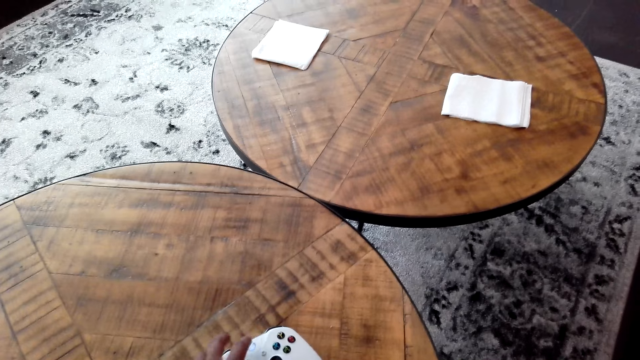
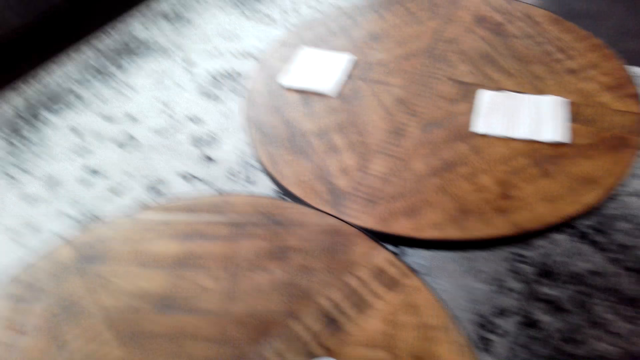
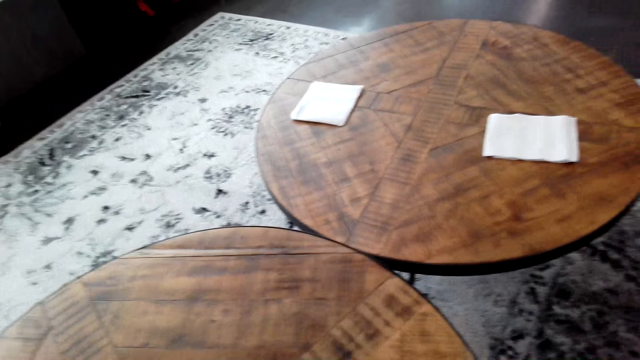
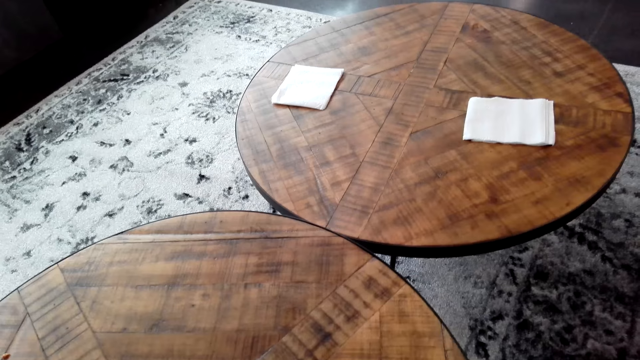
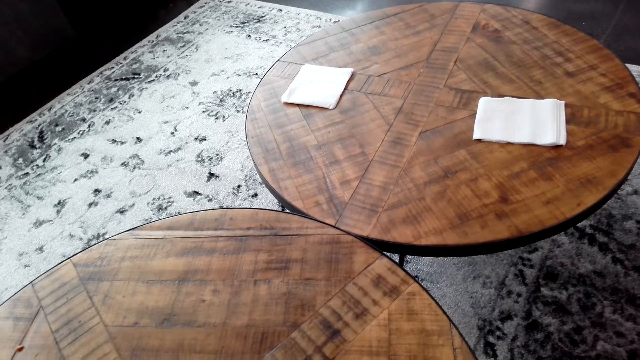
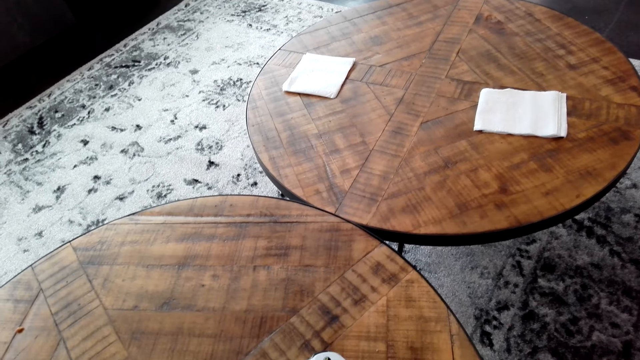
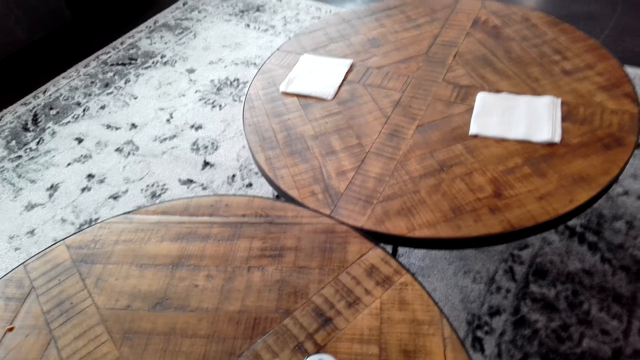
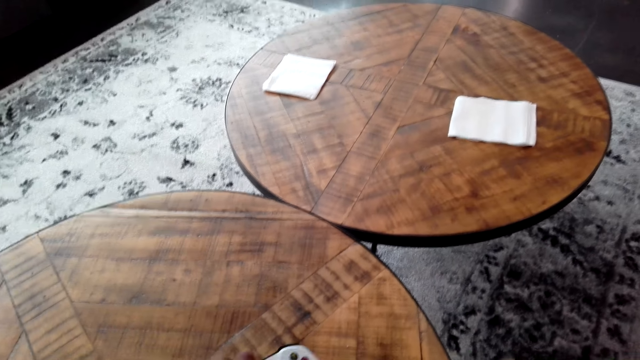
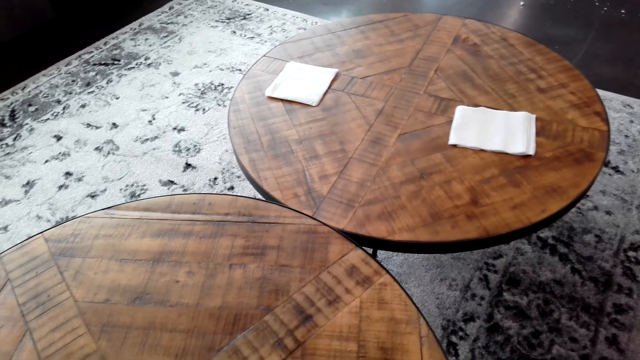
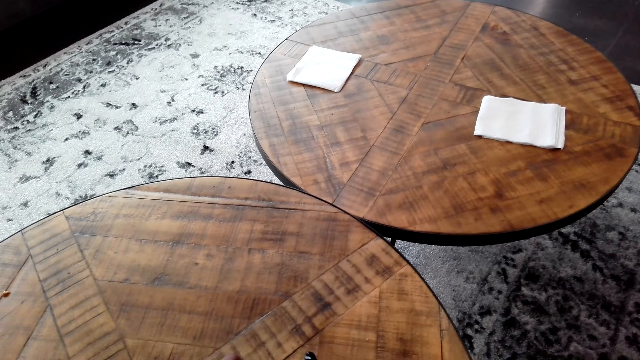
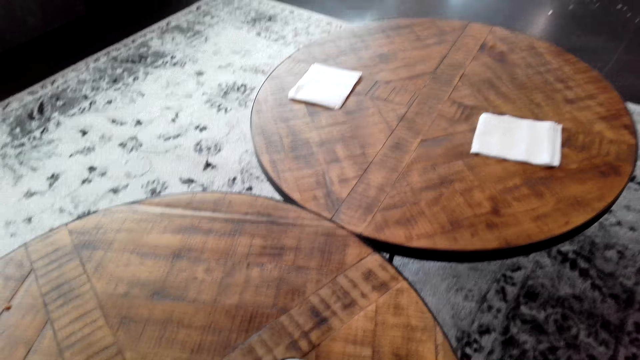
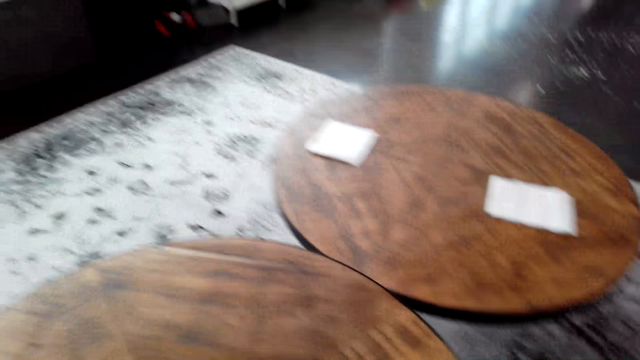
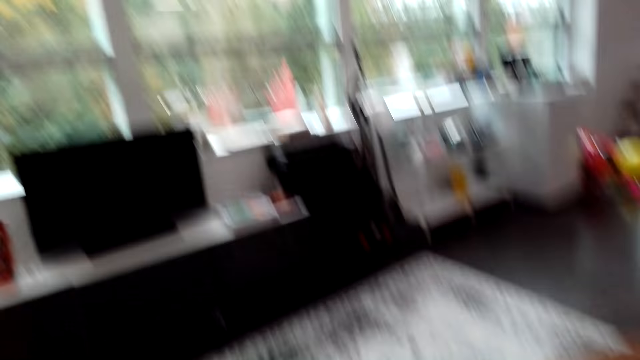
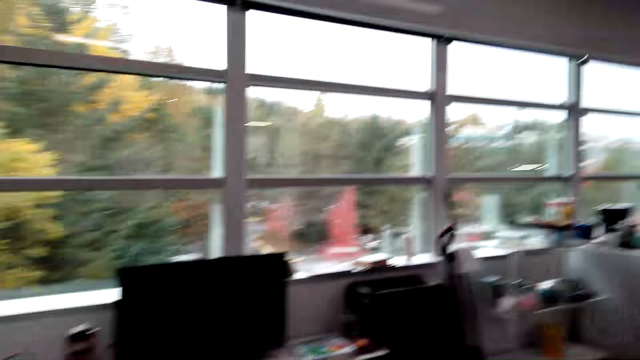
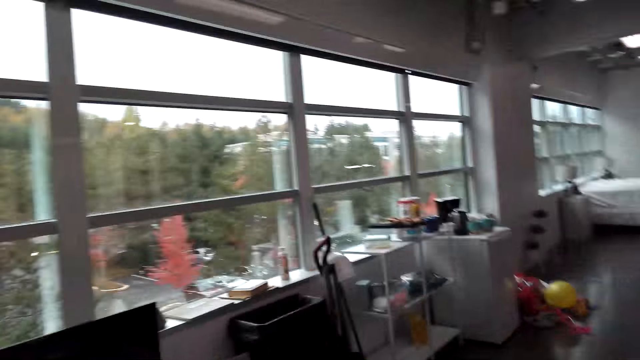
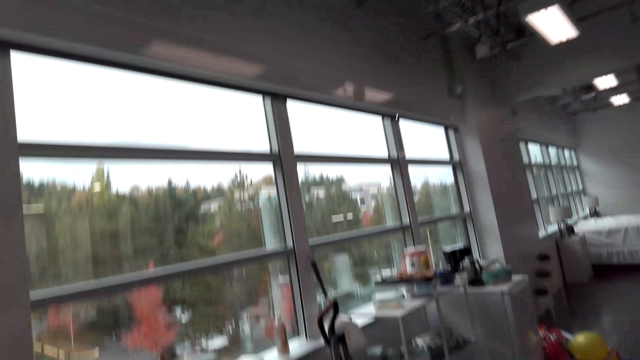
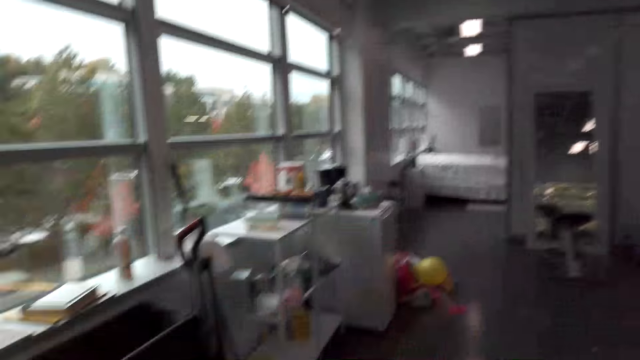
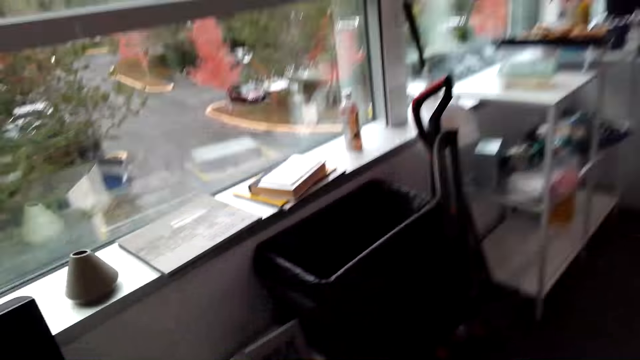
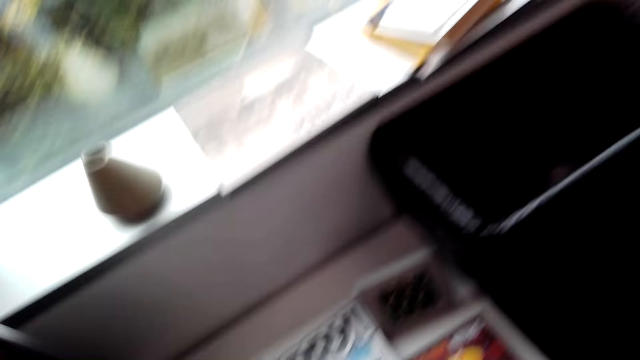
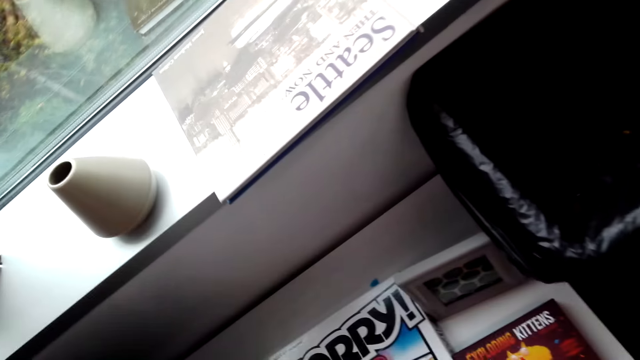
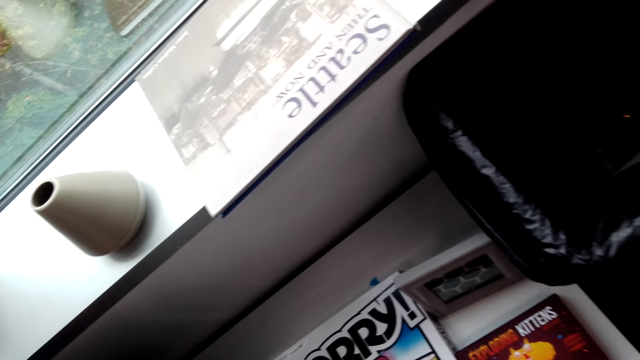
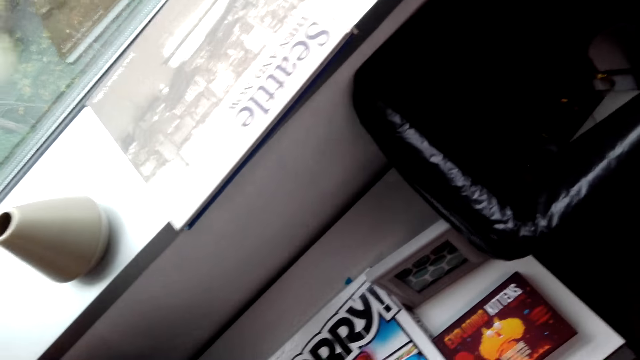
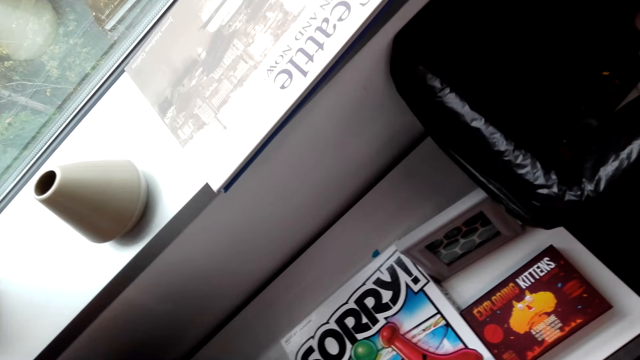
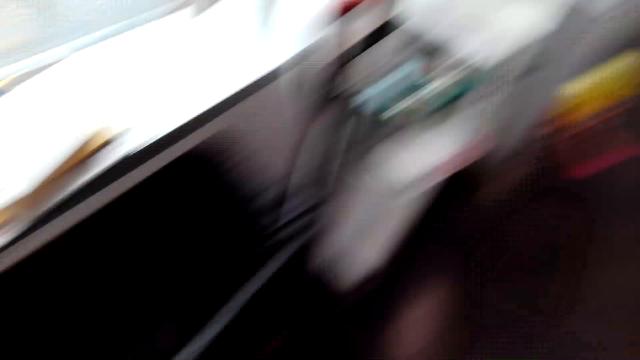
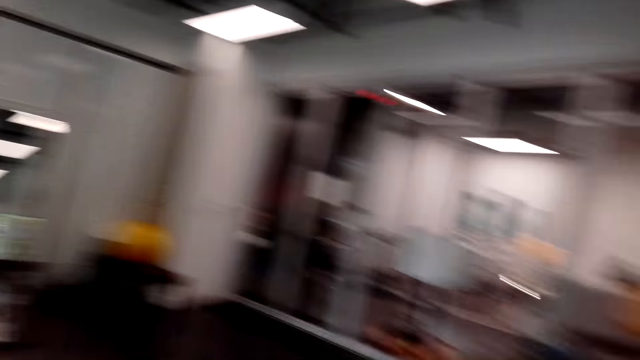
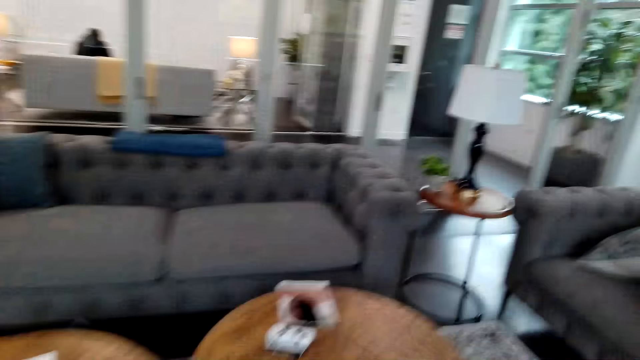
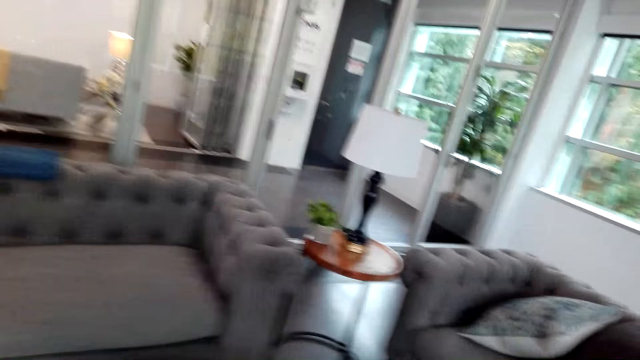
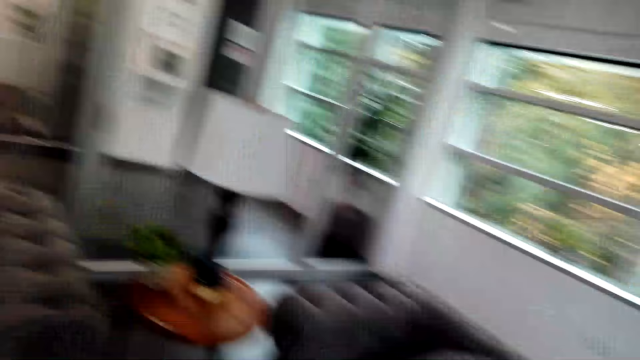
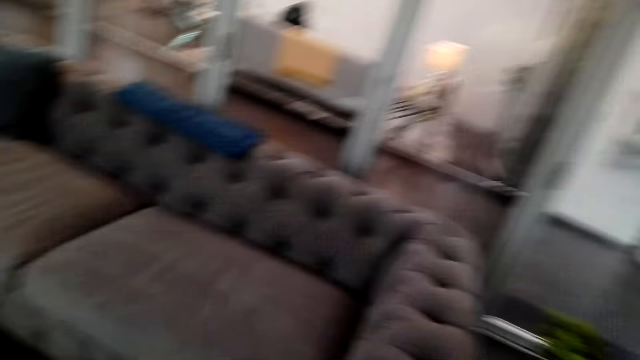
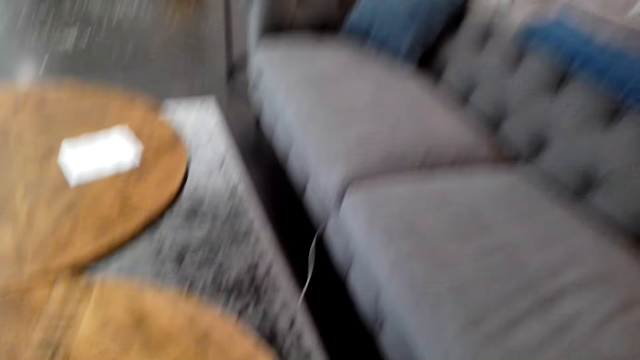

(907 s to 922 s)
The camera wearer looks around. They look at the floor. They operate a gamepad. They look at the computer. They walk around. They look around. They look at the books. They walk around.

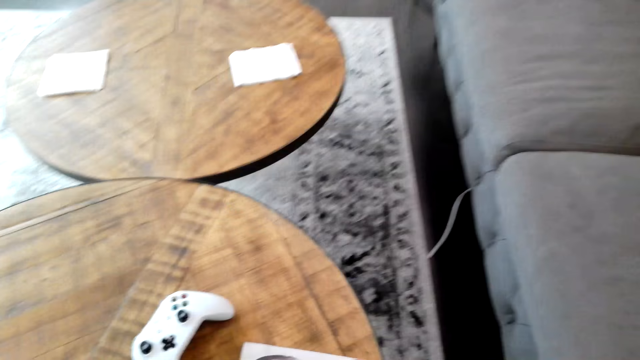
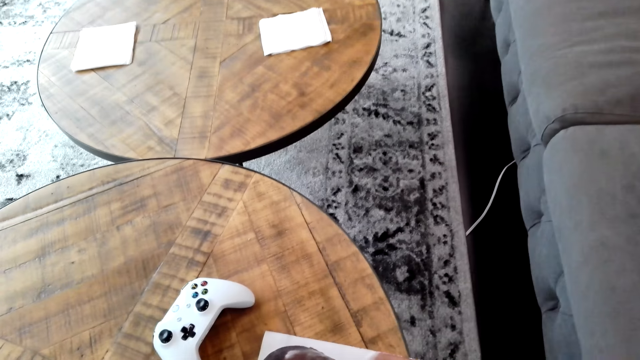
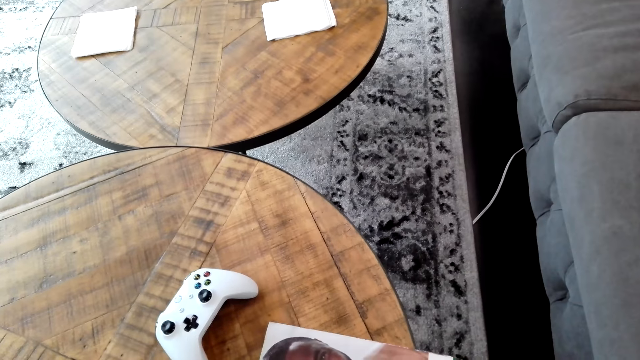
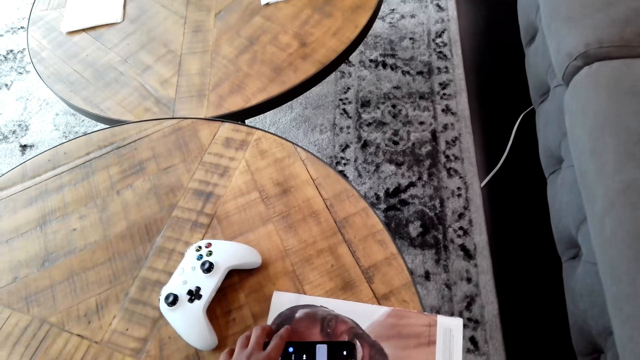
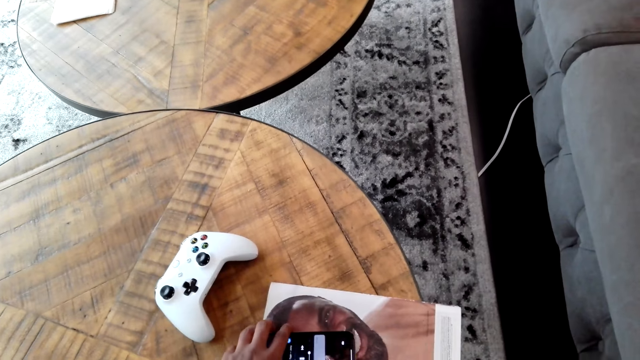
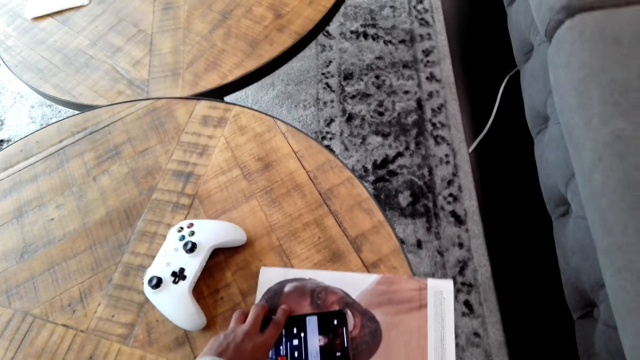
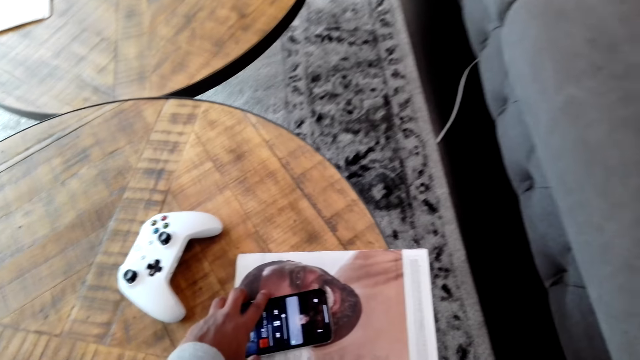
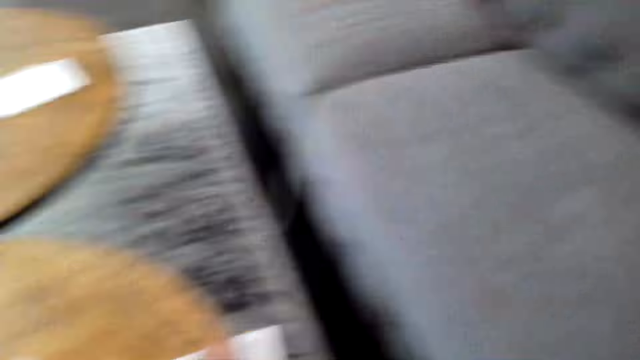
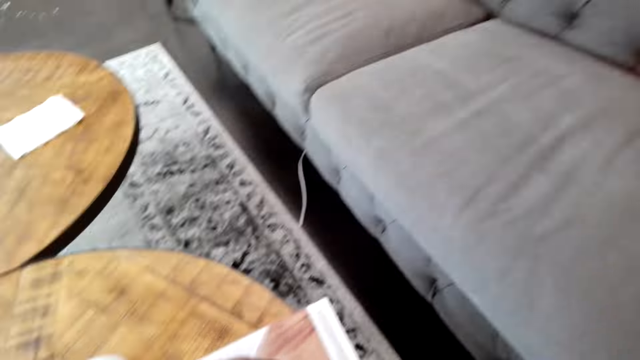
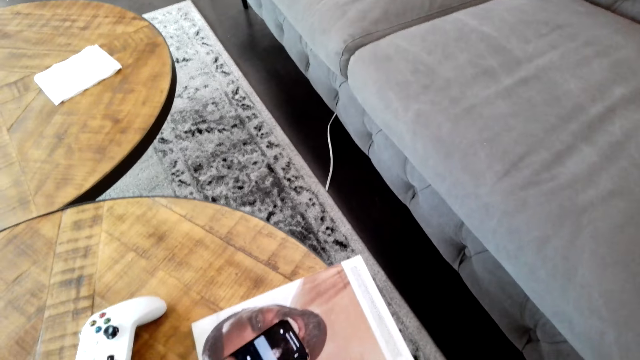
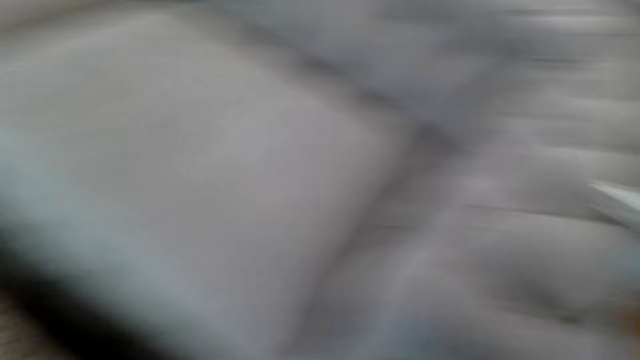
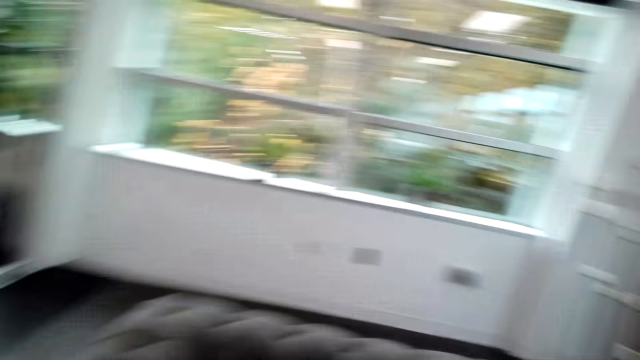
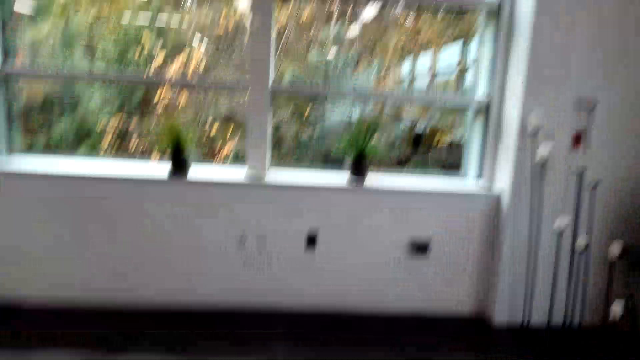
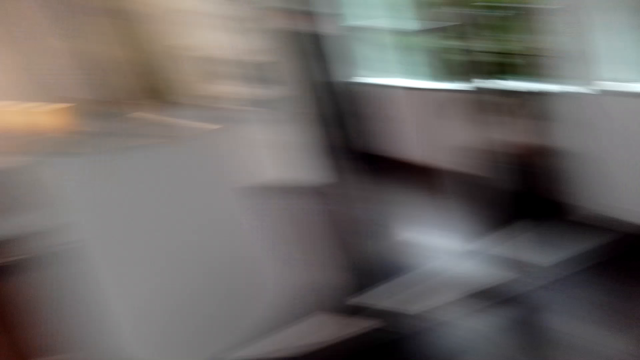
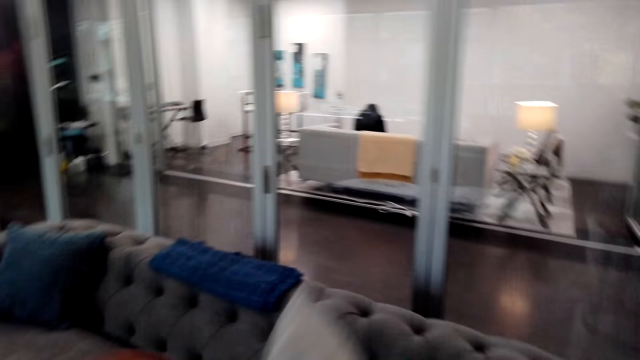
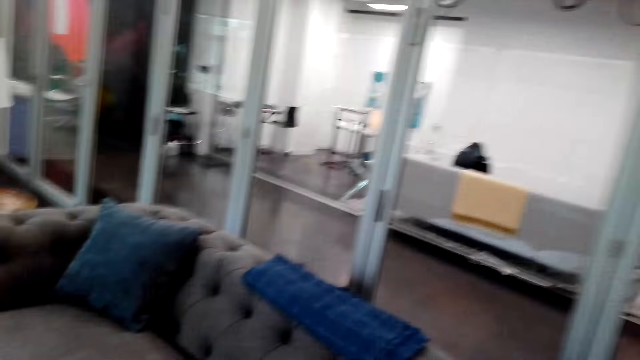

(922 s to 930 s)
The camera wearer looks at the gamepad. They operate a phone. They touch the phone. They look at the seat. They look around. They look at the phone. They lift a pillow.
